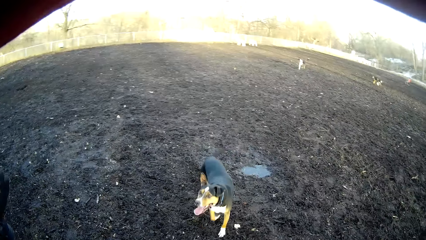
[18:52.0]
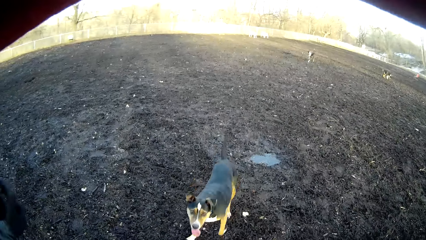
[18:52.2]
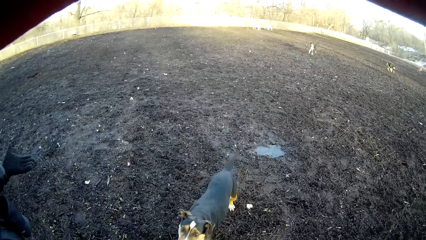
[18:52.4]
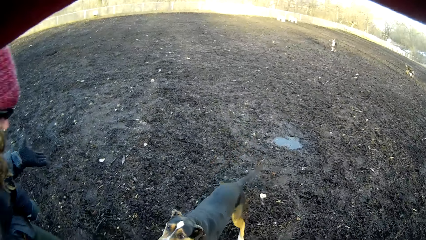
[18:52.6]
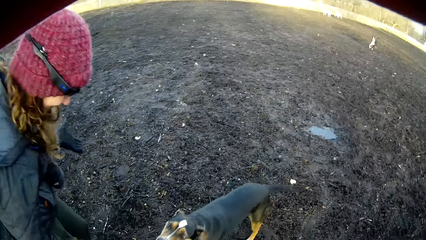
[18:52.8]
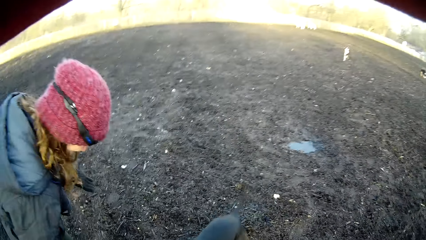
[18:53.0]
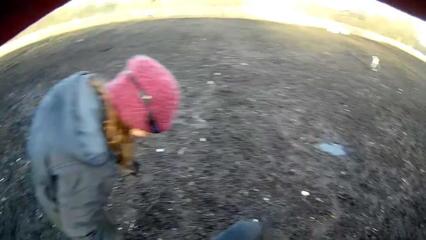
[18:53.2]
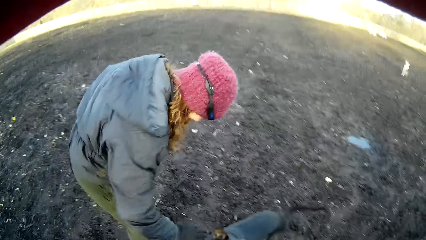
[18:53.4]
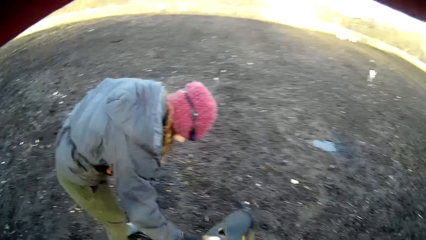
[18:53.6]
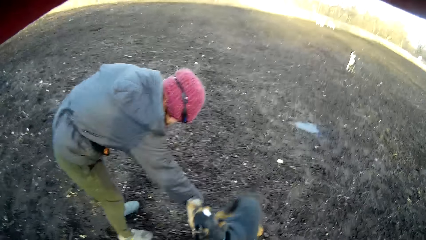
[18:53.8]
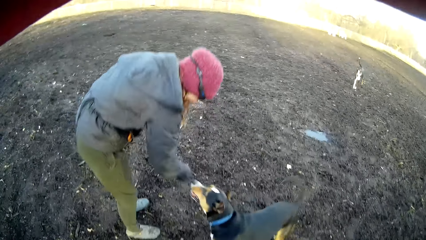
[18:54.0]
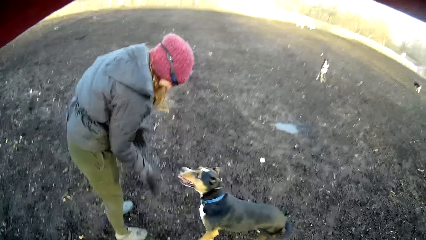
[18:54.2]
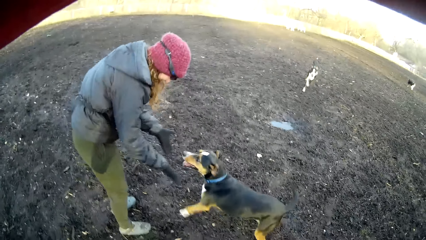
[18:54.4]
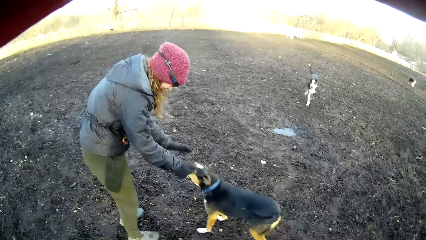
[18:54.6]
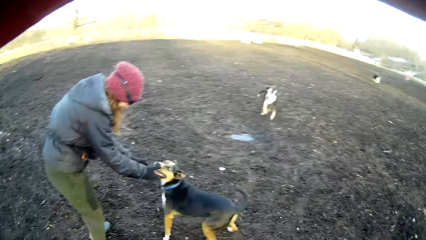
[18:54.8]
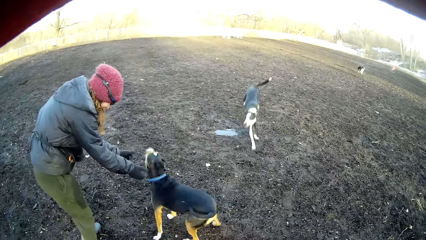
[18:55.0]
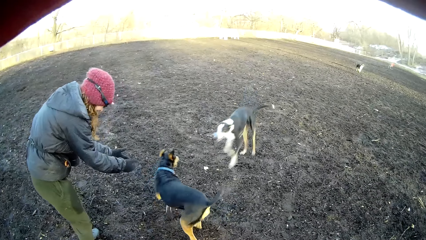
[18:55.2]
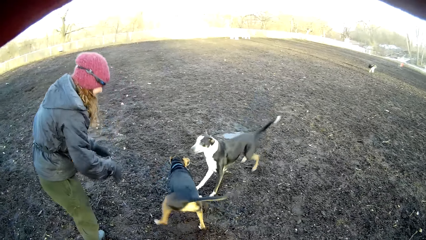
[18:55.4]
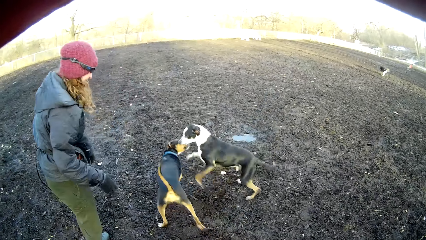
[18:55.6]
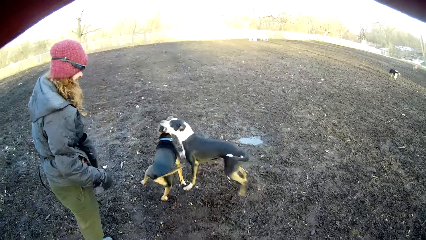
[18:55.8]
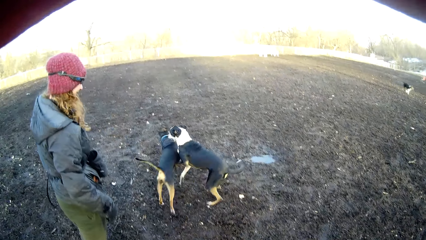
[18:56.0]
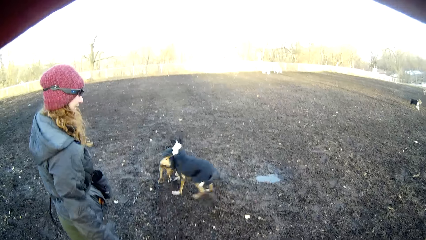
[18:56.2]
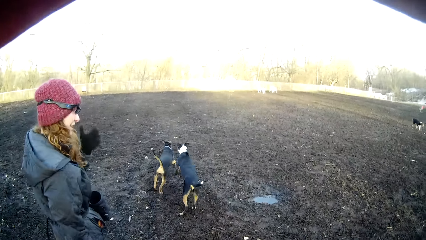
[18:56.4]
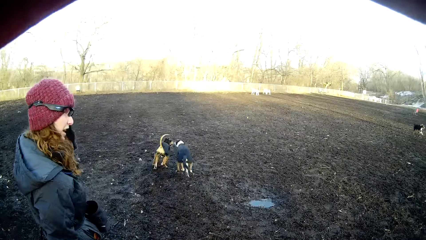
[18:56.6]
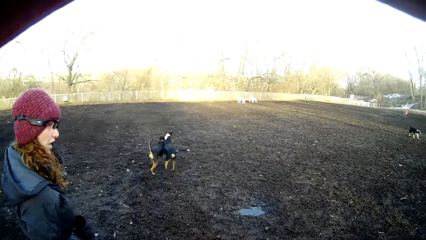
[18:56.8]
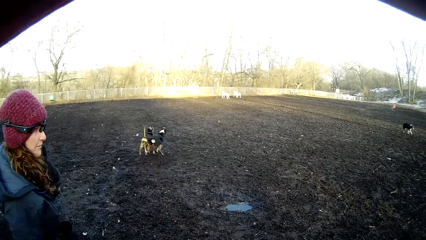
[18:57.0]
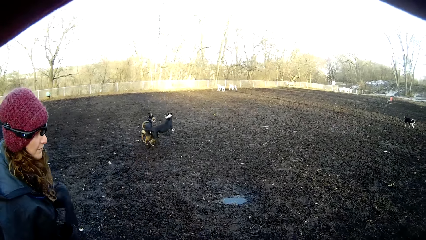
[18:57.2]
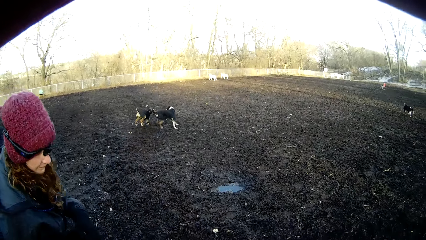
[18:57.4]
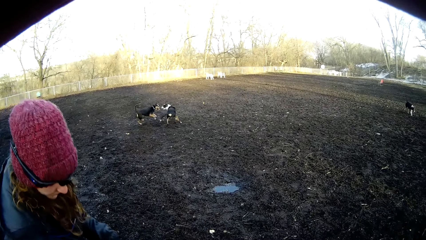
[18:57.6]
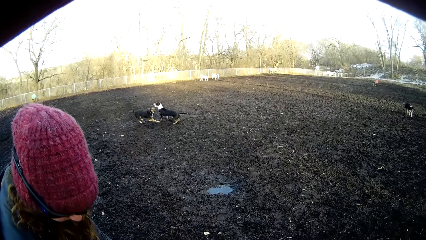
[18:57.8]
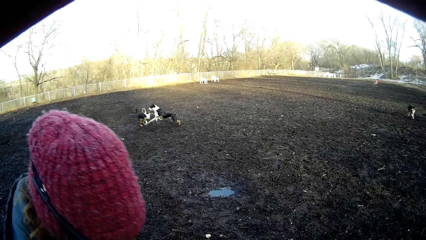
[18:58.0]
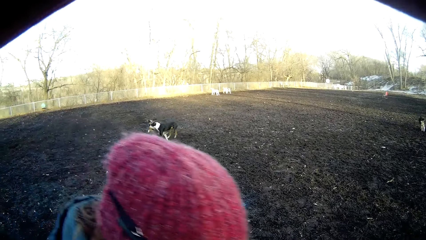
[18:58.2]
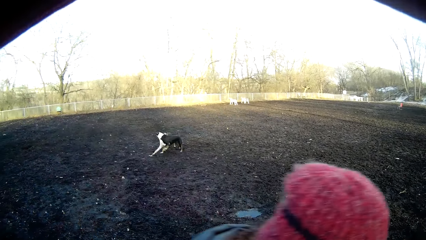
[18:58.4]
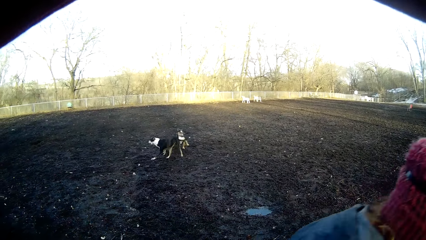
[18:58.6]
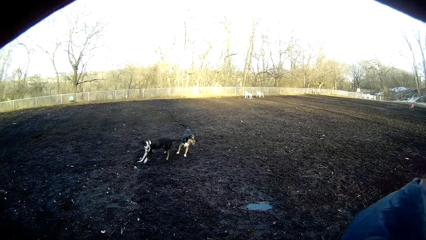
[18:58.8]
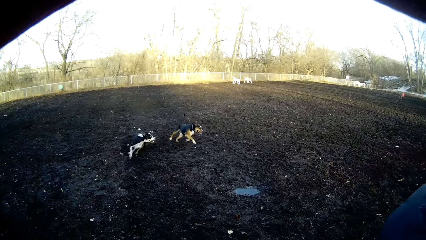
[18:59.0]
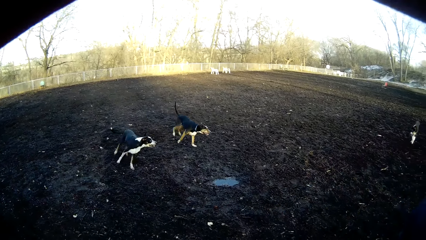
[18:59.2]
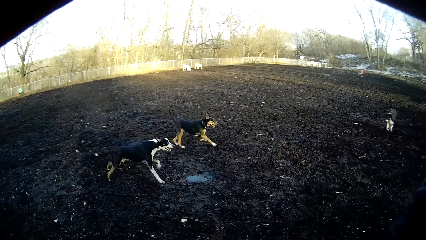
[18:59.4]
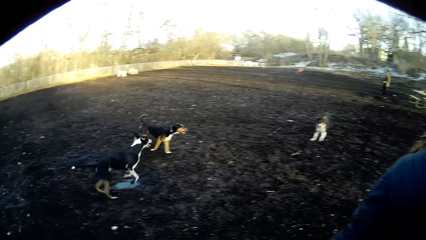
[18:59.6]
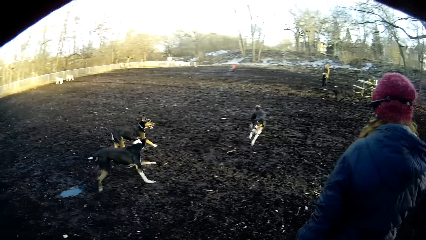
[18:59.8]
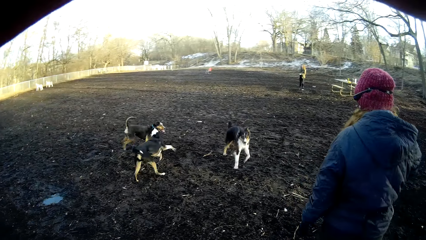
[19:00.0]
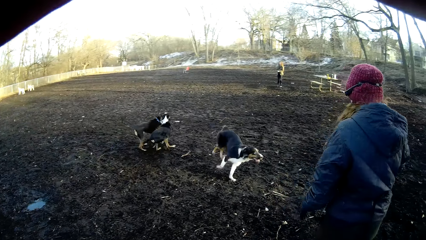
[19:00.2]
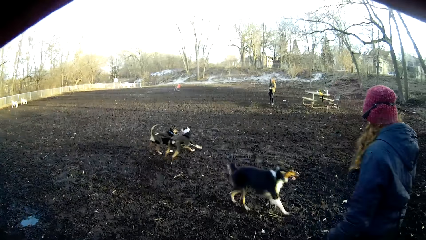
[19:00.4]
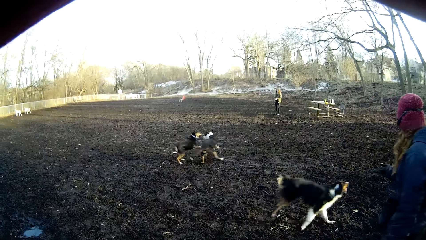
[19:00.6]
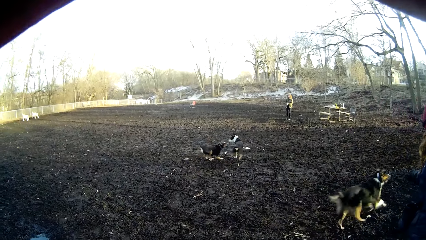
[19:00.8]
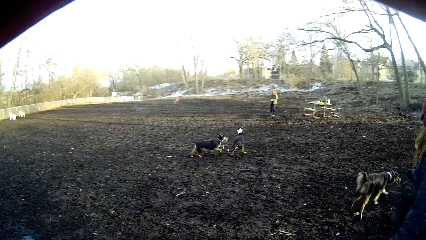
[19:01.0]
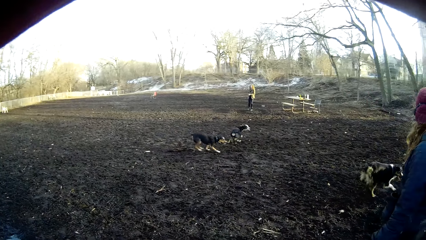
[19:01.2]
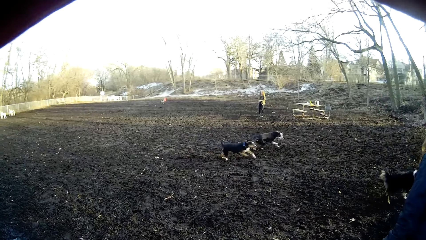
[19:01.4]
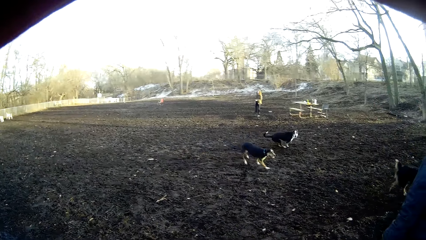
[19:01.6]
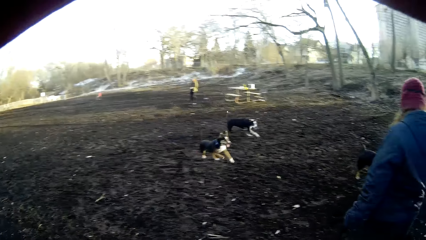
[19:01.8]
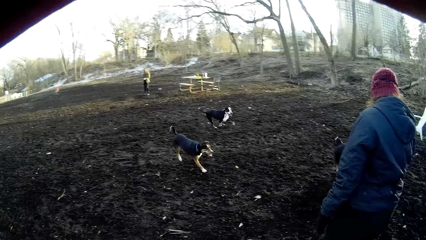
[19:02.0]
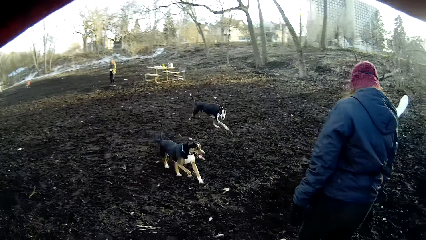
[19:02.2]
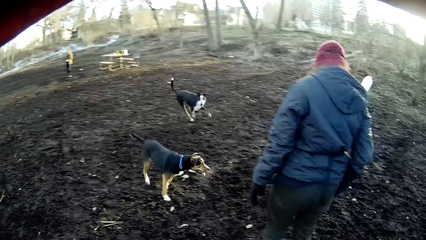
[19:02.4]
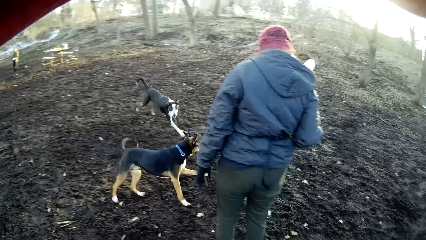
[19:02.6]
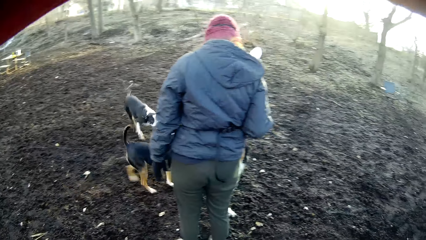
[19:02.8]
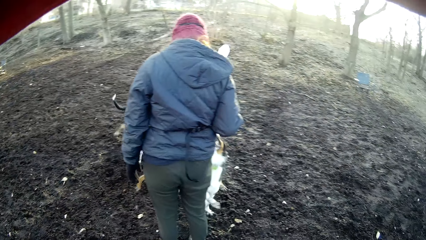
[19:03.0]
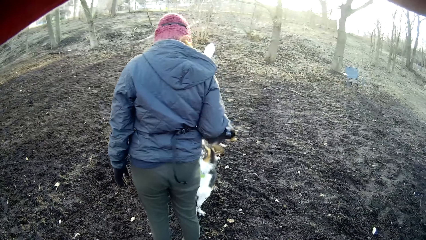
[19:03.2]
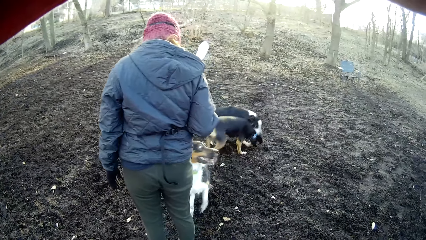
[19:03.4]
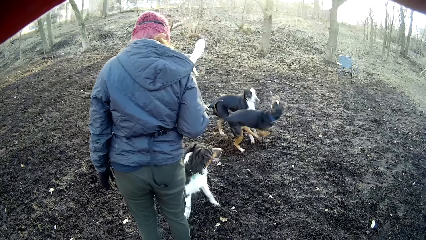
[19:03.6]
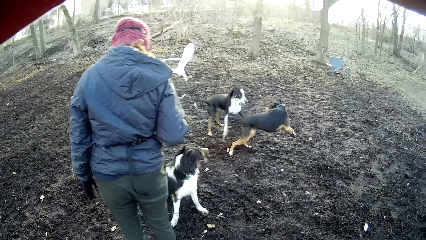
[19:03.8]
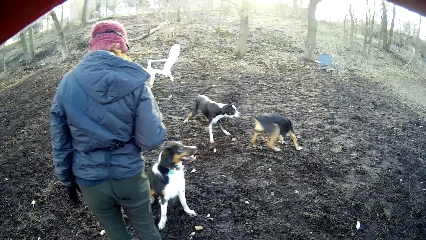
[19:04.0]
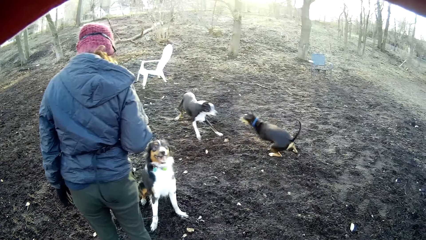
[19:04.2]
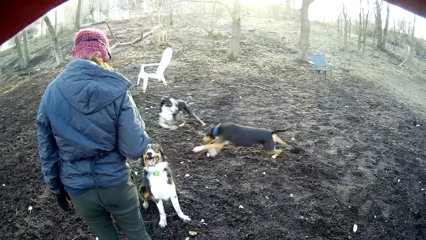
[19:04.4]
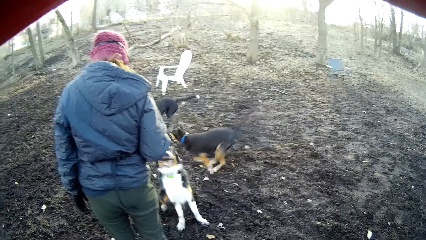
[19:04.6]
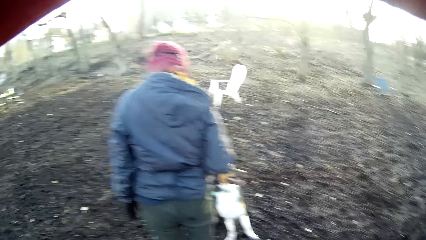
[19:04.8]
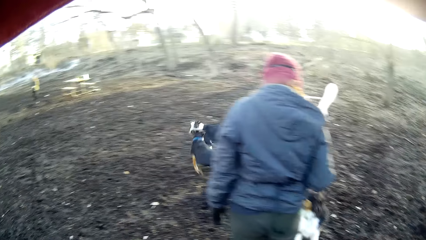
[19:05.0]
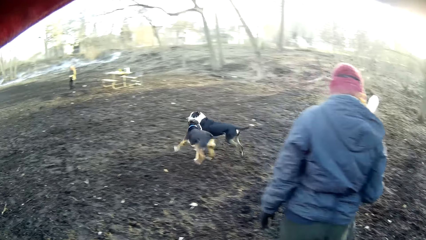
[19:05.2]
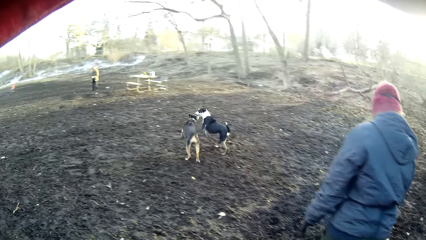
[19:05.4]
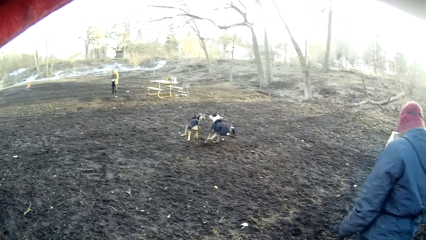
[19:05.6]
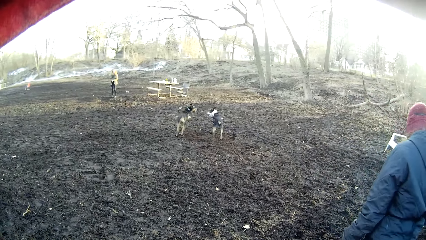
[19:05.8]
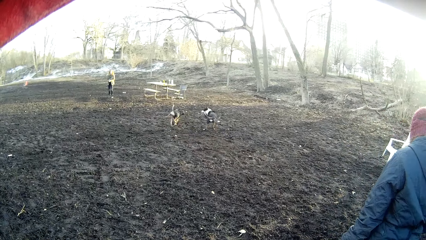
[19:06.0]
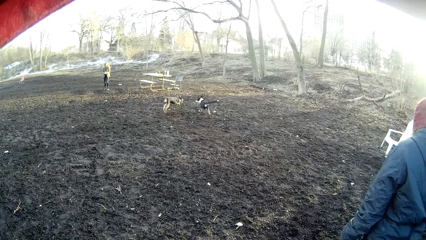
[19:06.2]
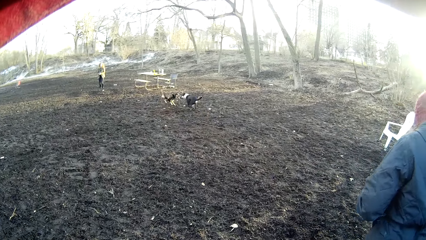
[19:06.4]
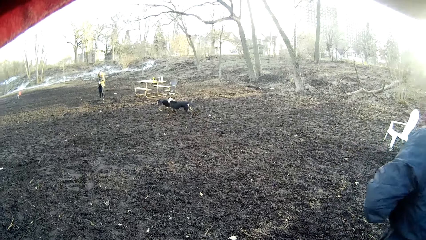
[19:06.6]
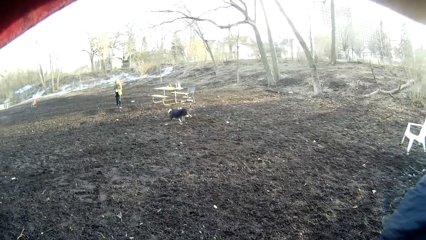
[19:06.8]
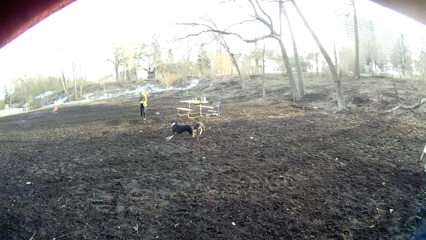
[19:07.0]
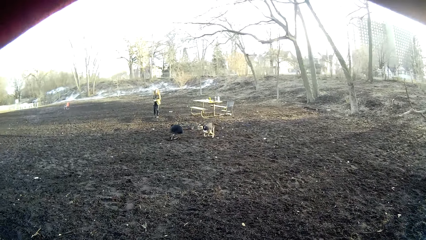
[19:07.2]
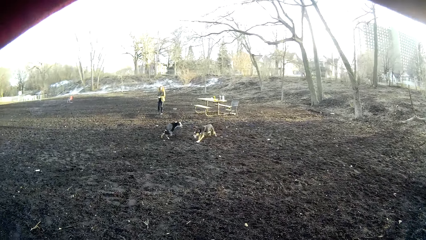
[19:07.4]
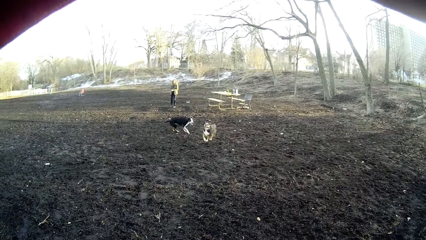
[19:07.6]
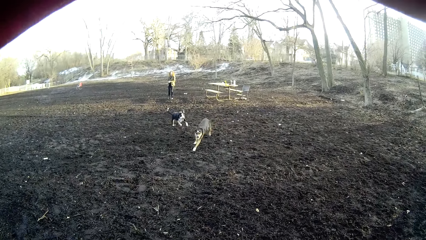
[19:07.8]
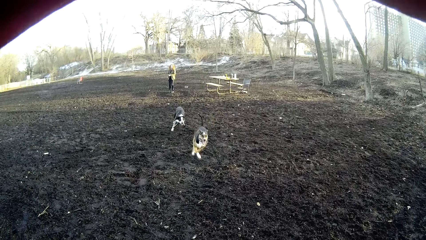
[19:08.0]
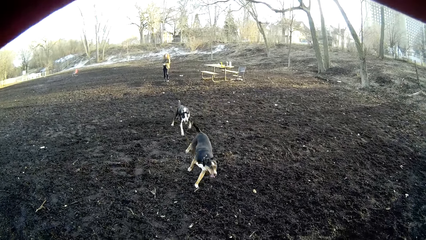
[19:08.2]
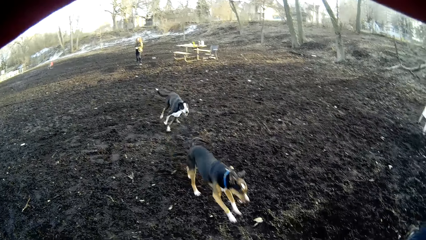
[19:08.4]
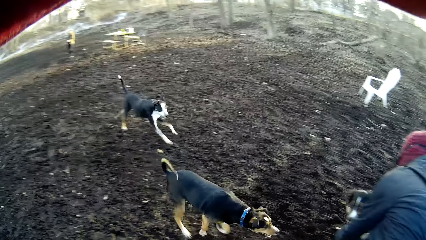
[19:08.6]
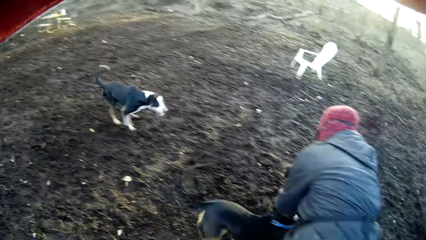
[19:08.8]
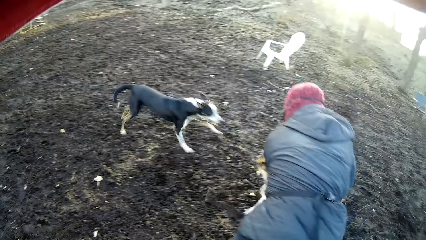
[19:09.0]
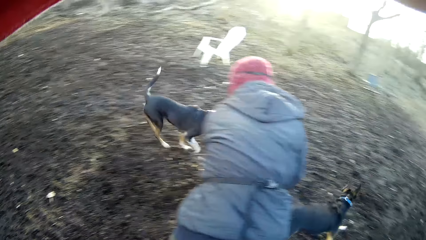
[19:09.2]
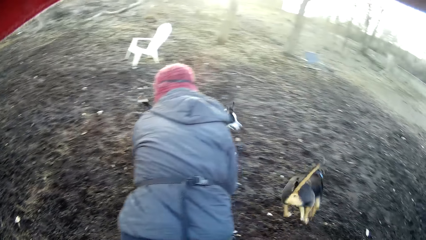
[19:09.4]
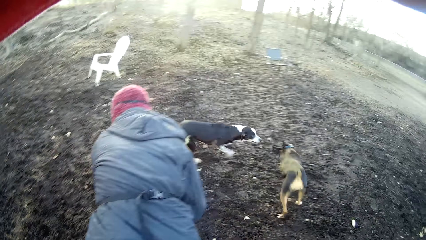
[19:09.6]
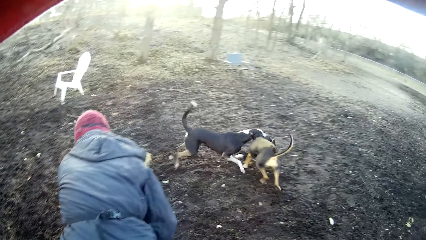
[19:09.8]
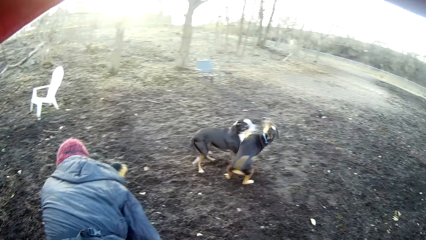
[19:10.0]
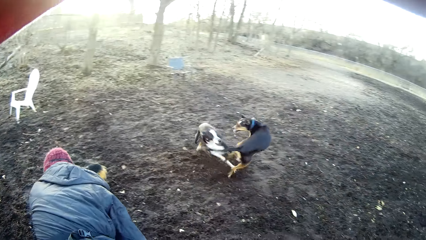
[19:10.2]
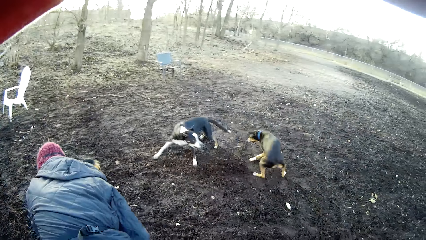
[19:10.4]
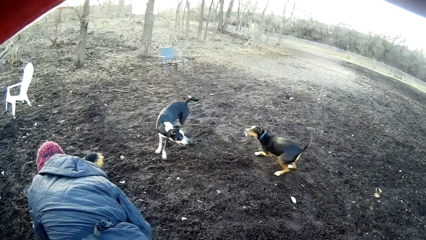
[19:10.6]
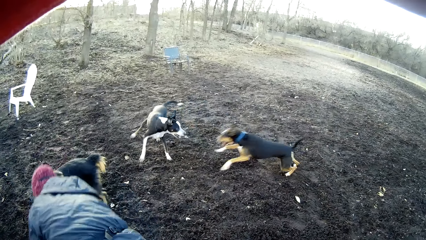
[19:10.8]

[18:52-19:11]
A person plays with dogs. The camera wearer looks around.
